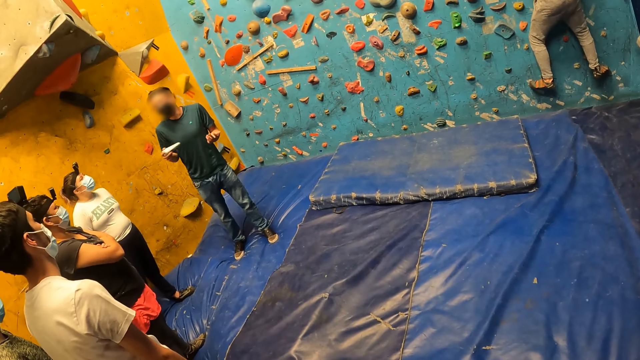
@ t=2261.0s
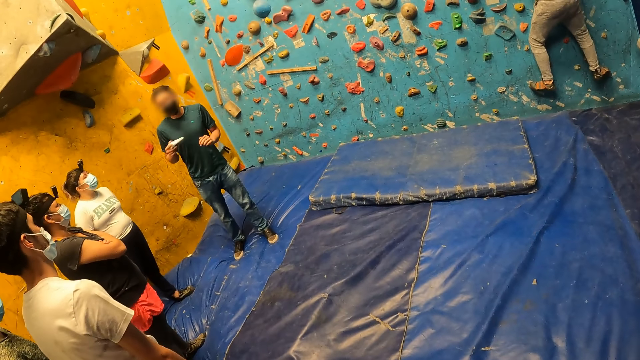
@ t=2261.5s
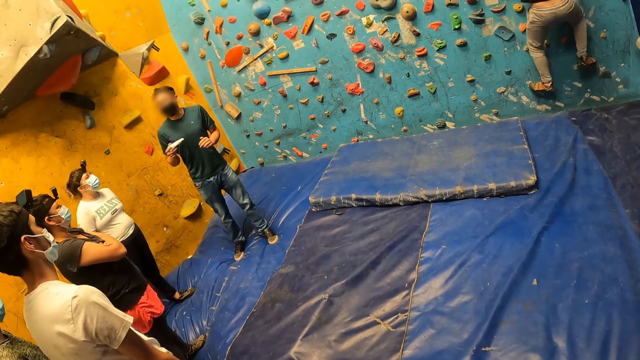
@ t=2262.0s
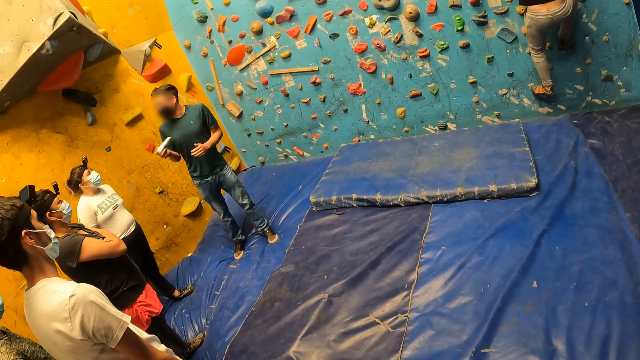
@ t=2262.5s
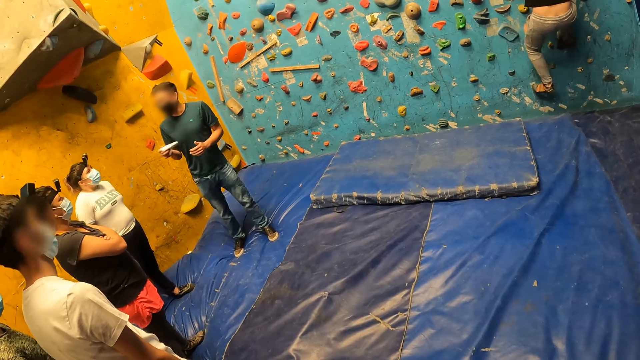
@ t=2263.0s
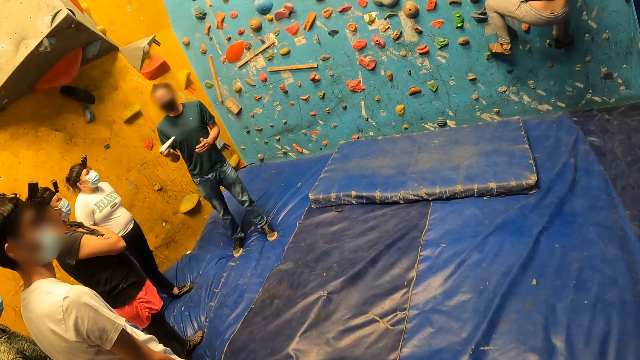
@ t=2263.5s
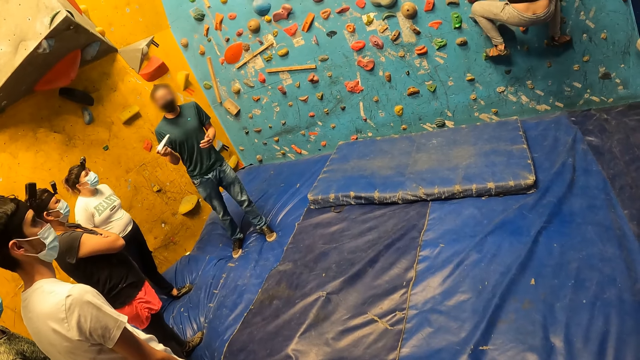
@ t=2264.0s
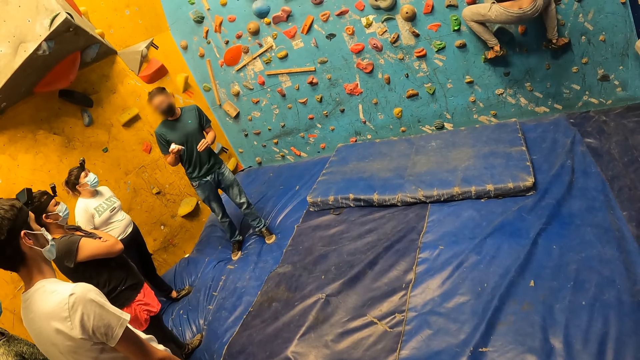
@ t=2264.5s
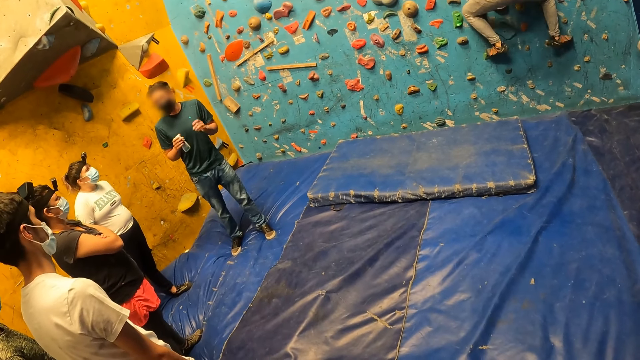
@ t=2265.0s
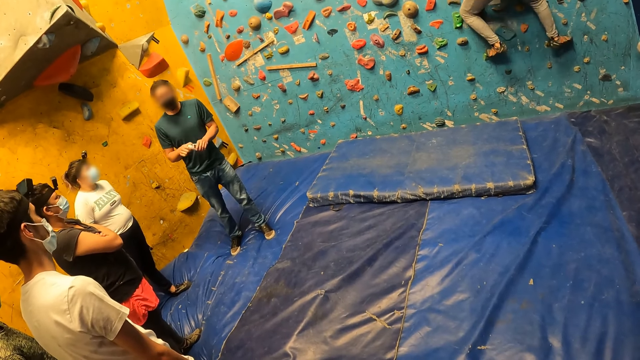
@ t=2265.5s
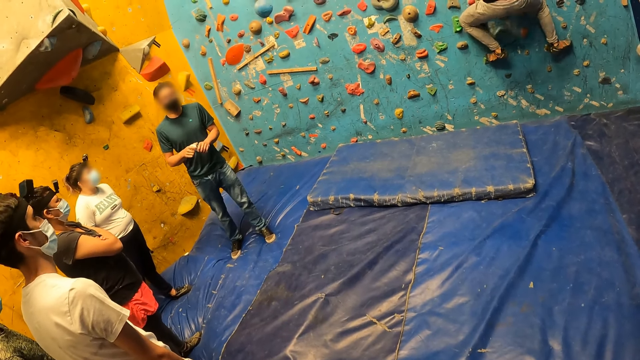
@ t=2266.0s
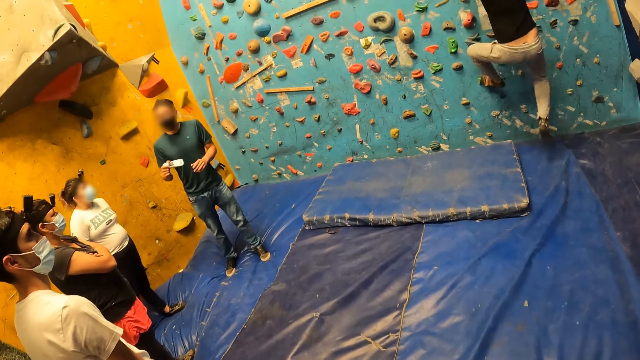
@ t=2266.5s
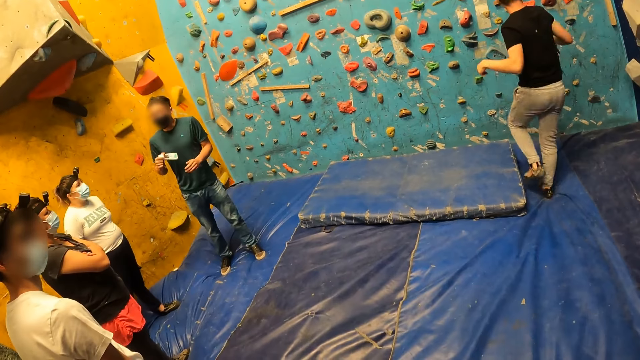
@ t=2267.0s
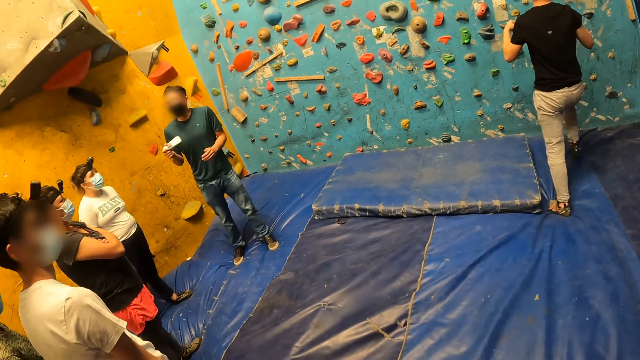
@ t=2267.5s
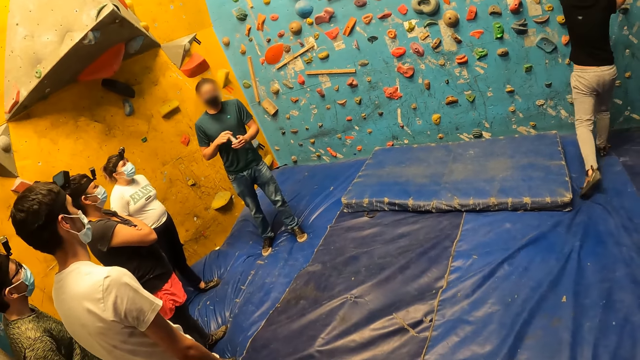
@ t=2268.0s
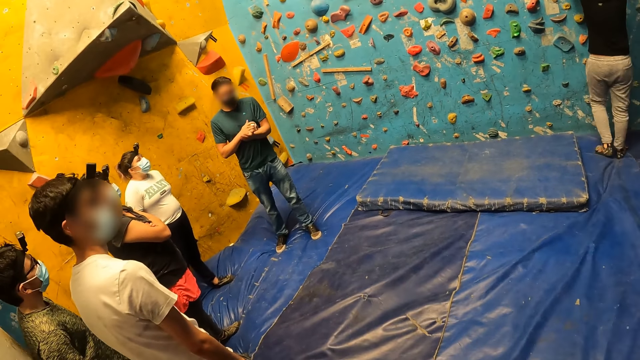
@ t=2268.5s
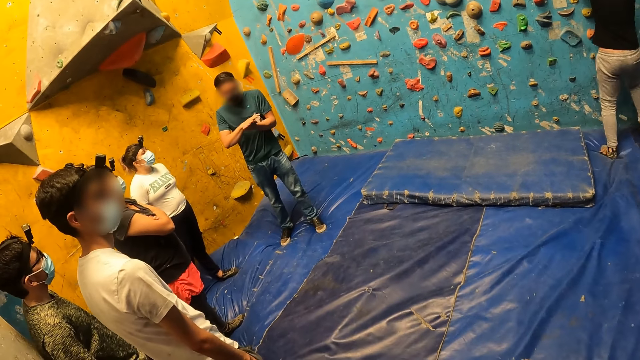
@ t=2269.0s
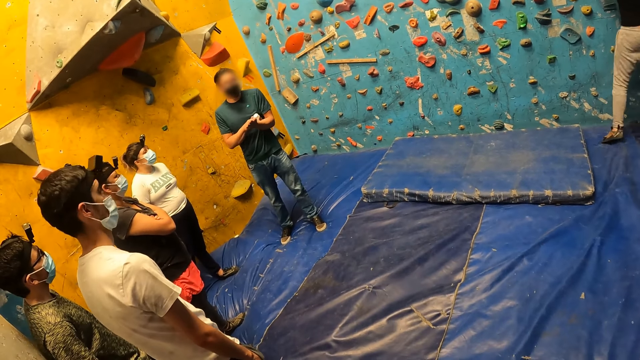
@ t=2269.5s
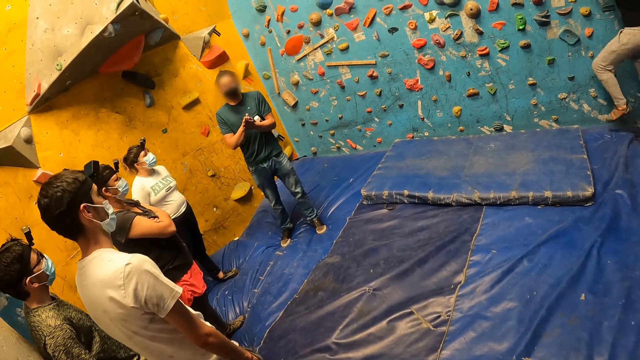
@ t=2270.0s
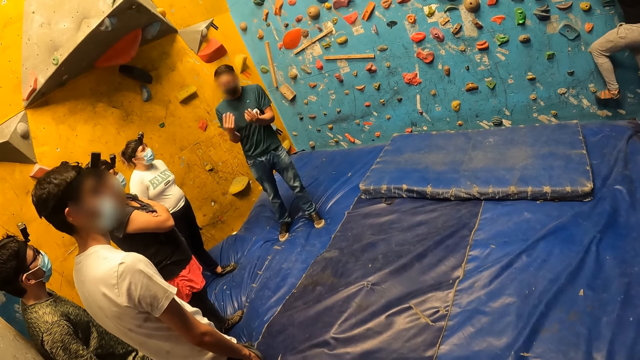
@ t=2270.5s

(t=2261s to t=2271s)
A man shakes a bottle in his right hand. Another man holds the hand cream with both hands and shakes the hand cream in his right hand. A third man jumps off the bouldering wall and falls from the wall climber. He climbs the bouldering wall with the climbing hold.

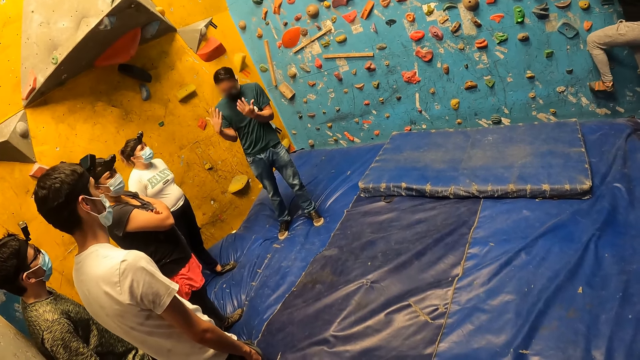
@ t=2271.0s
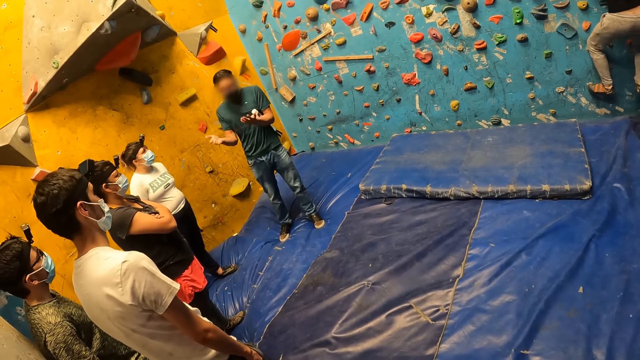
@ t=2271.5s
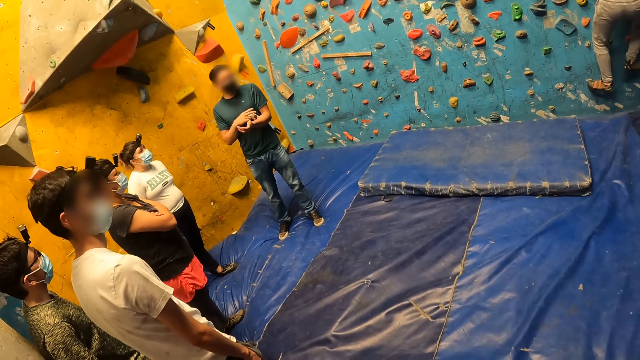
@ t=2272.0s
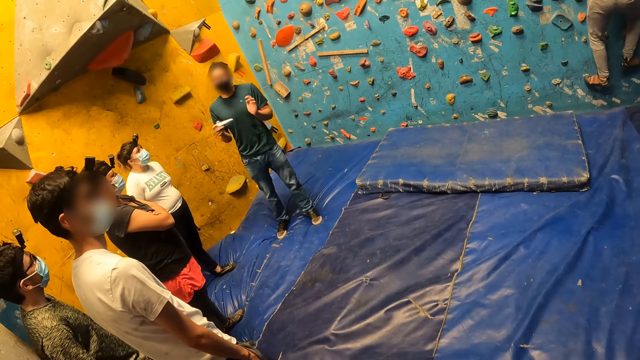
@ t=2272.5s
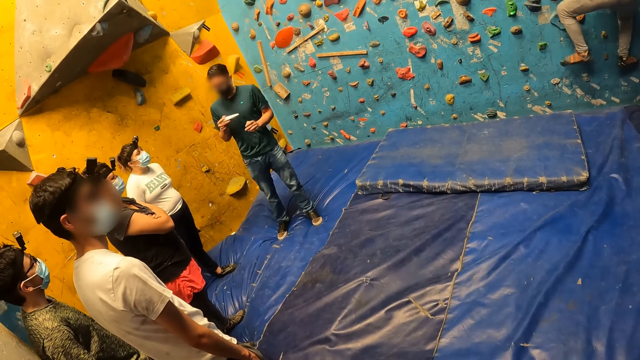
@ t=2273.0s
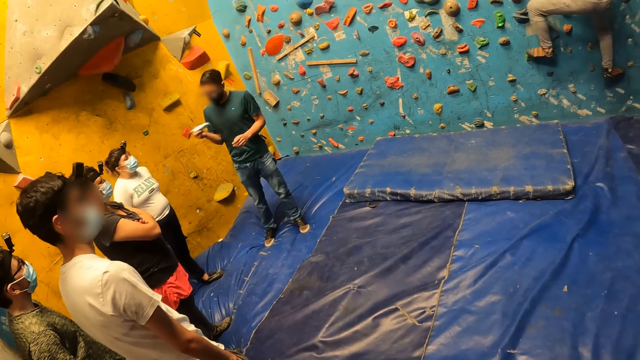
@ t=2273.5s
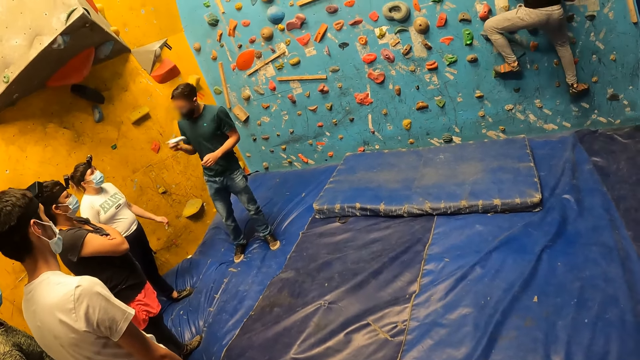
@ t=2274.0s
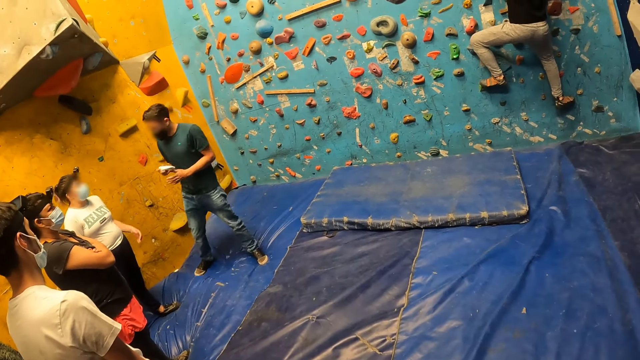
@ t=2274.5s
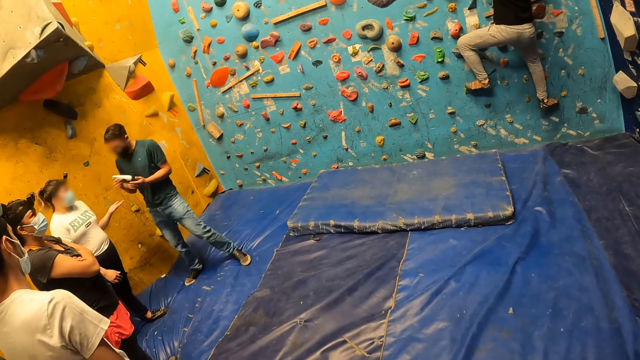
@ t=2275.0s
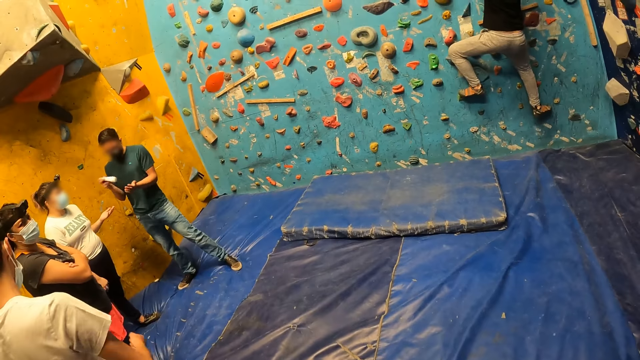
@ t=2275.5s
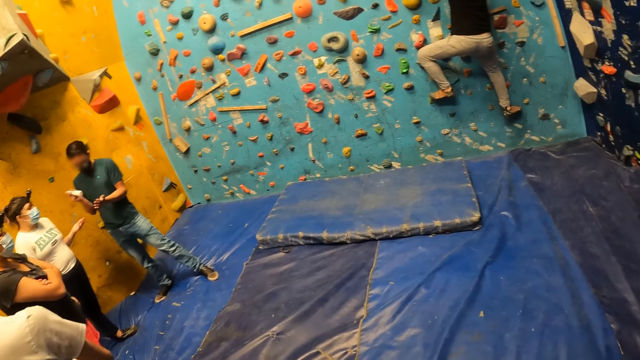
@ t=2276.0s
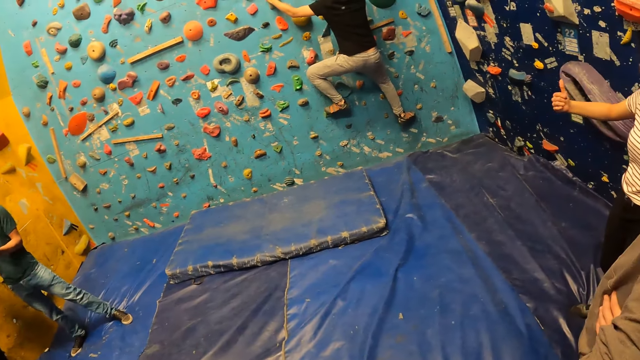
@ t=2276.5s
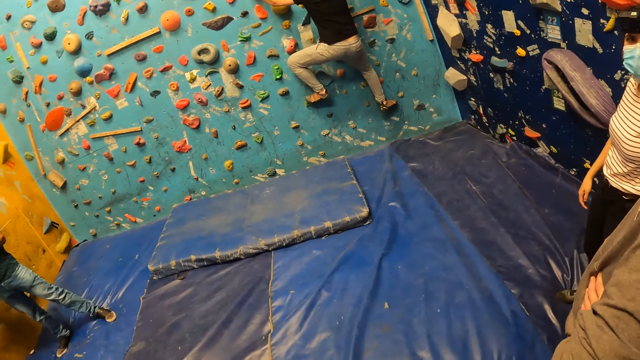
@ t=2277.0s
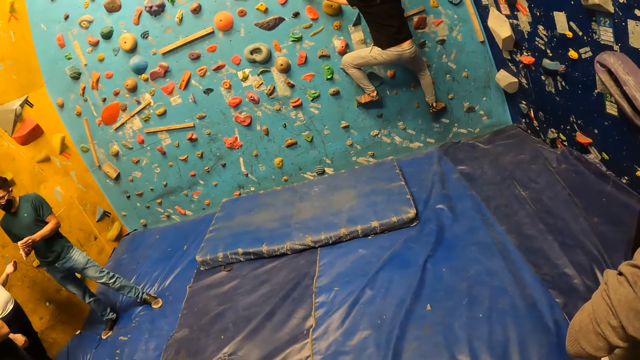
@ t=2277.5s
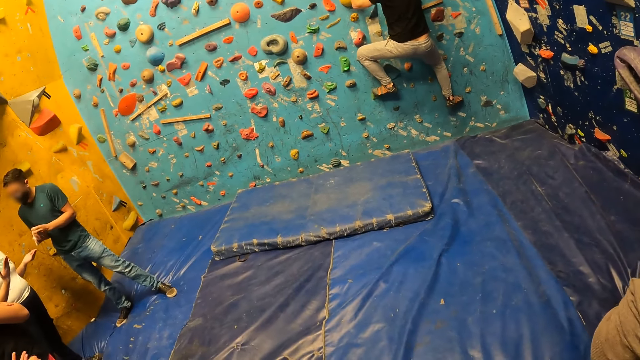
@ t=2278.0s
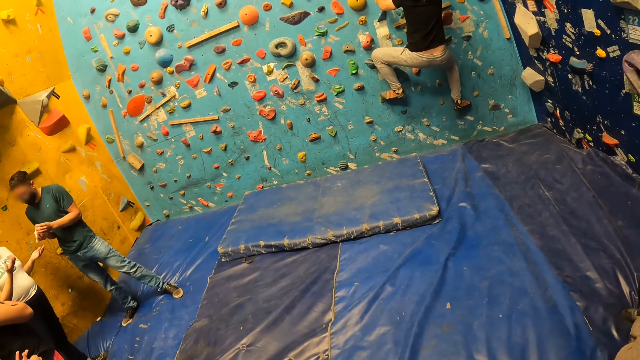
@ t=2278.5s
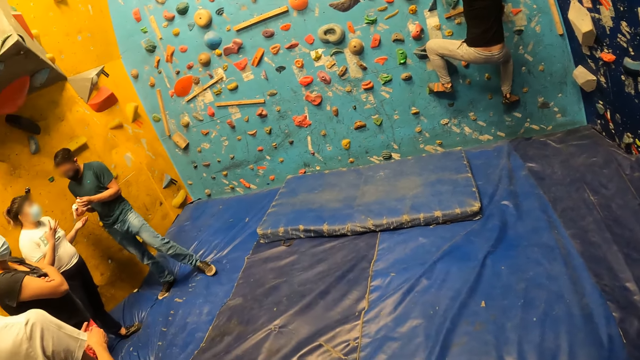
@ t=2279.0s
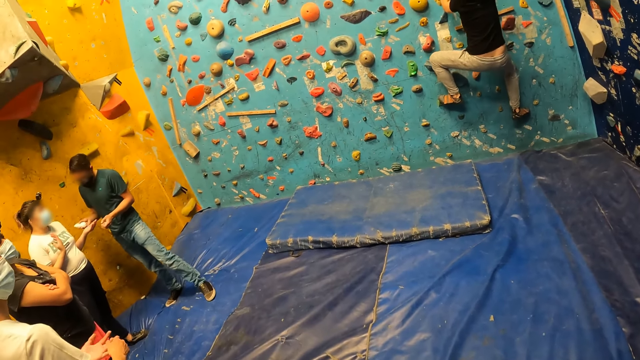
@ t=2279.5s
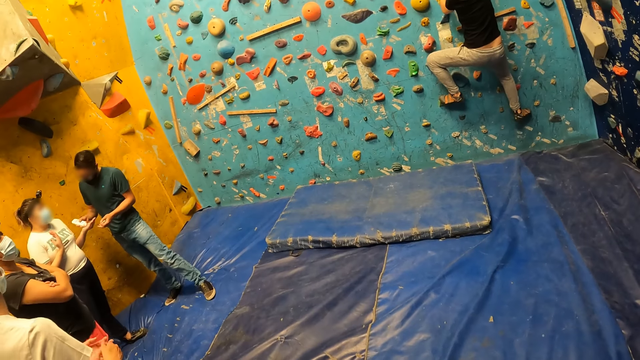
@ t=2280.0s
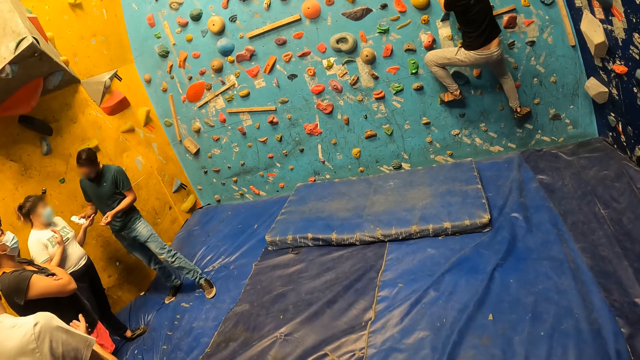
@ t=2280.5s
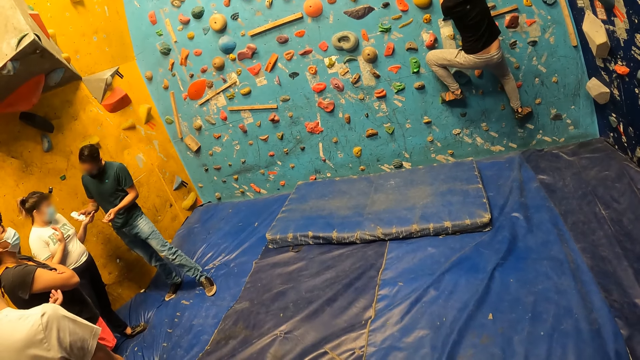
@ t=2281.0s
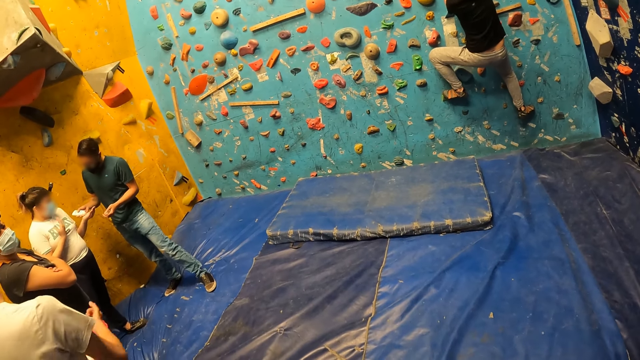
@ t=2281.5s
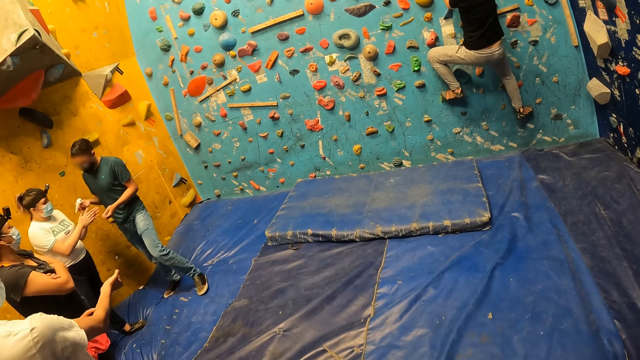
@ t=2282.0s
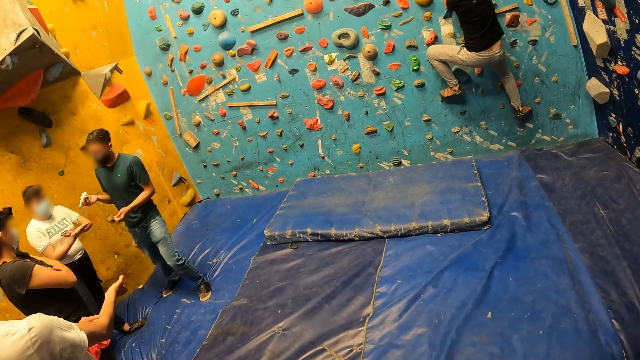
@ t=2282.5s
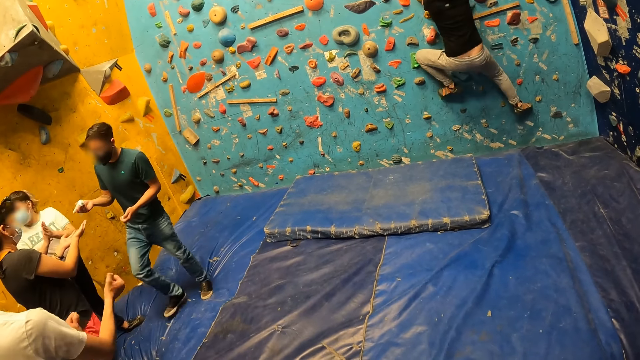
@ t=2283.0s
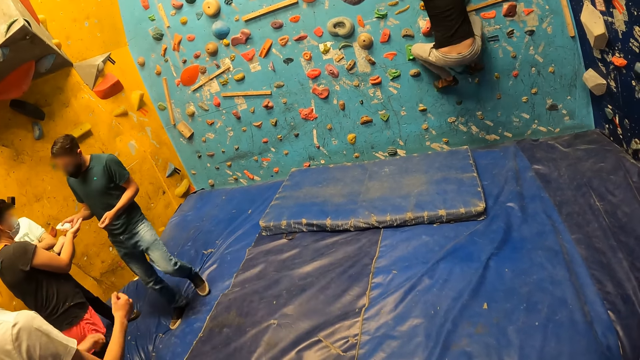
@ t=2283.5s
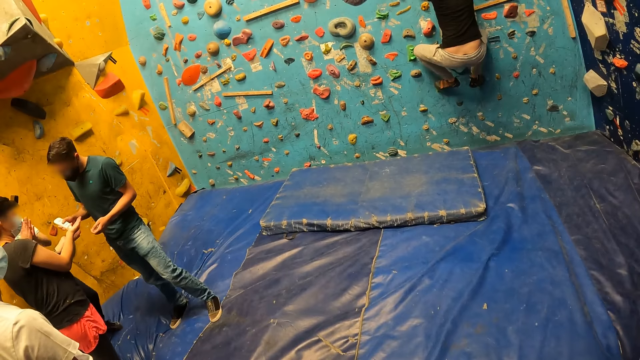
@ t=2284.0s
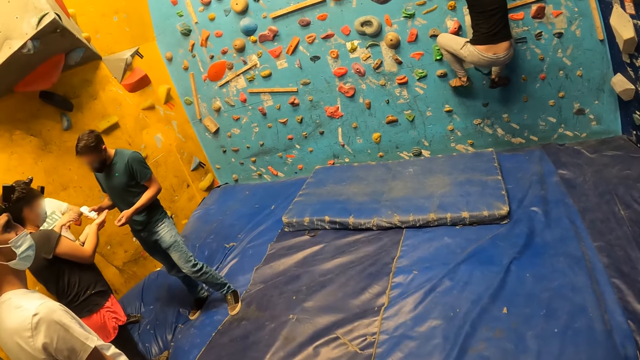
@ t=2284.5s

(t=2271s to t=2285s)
A man ascends the wall climber. Another man shakes the hand cream in his right hand. The camera wearer looks around. The second man hits the hand cream in his right hand on his left hand. A woman raises her right hand. The second man opens the hand cream with his left hand and holds the hand cream cover in his left hand. The camera wearer looks around. The second man pours cream from the hand cream on the hand of another woman with his right hand. The other woman rubs the cream on her hands. The second man pours cream from the hand cream on the hand of a third woman with his right hand.
